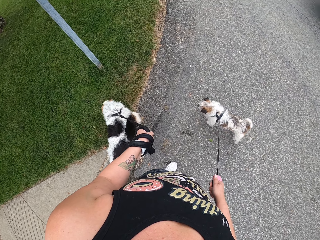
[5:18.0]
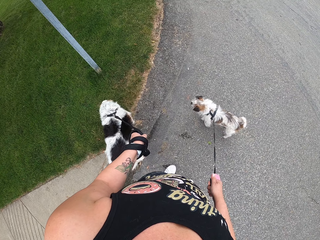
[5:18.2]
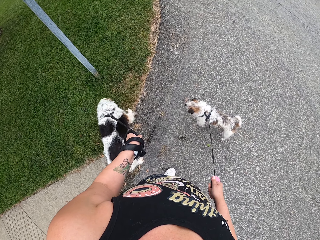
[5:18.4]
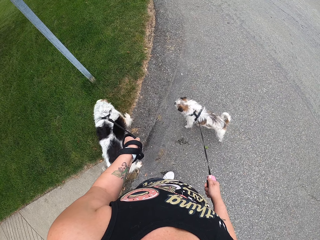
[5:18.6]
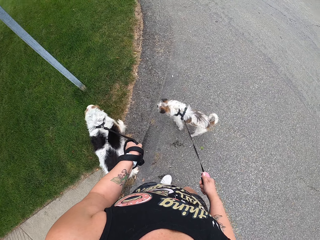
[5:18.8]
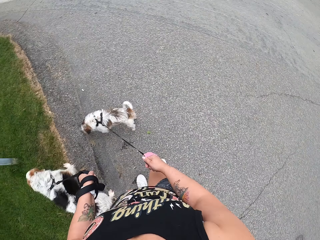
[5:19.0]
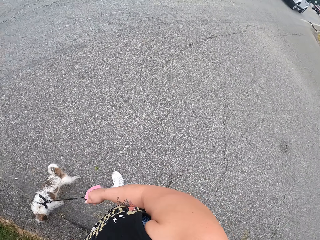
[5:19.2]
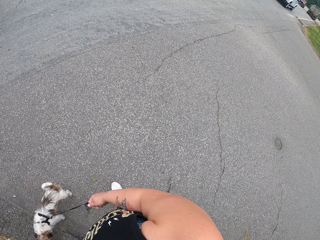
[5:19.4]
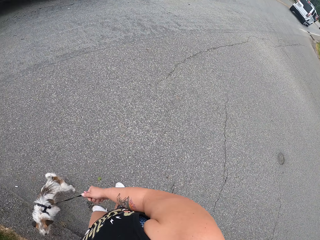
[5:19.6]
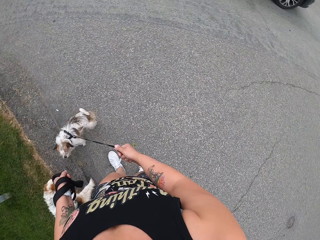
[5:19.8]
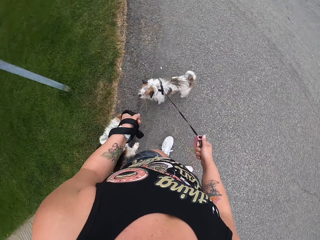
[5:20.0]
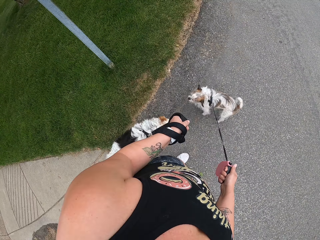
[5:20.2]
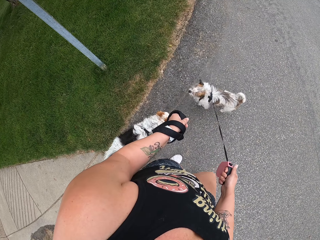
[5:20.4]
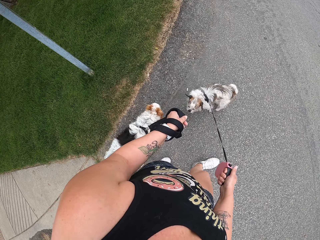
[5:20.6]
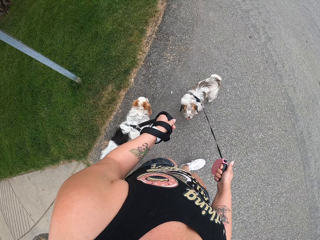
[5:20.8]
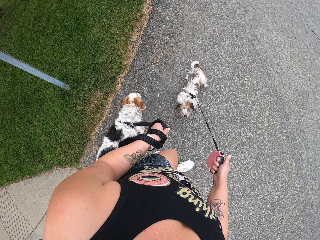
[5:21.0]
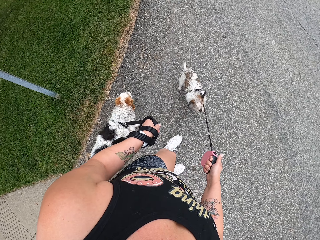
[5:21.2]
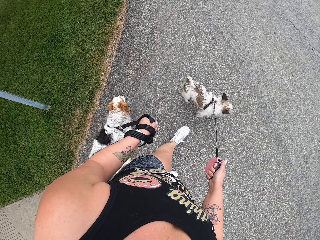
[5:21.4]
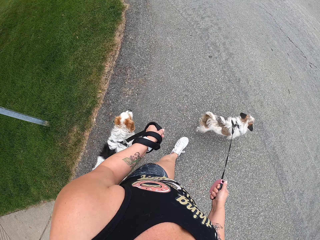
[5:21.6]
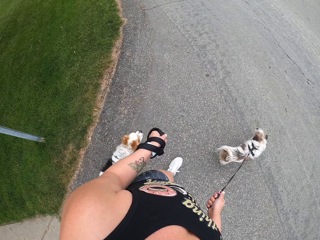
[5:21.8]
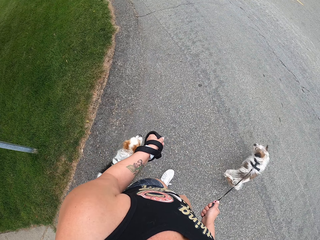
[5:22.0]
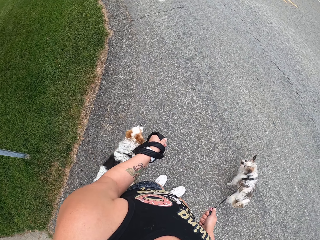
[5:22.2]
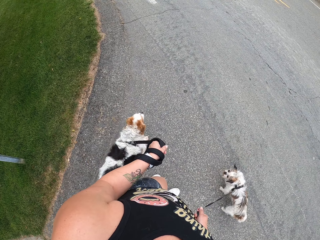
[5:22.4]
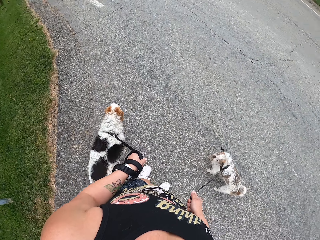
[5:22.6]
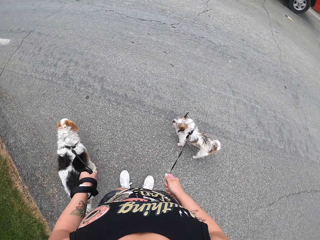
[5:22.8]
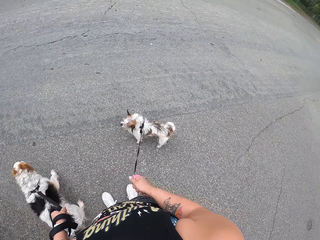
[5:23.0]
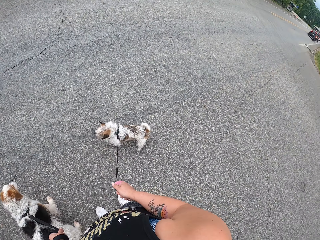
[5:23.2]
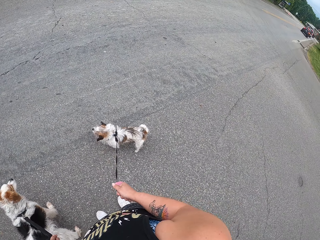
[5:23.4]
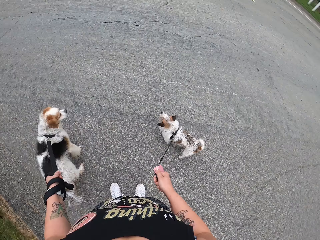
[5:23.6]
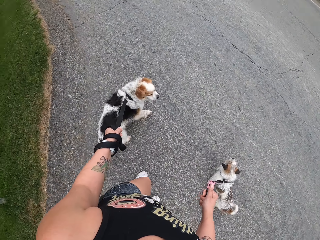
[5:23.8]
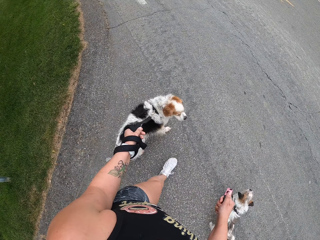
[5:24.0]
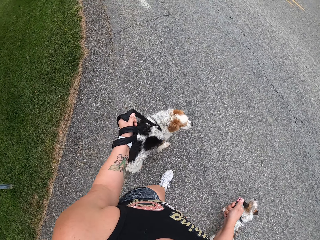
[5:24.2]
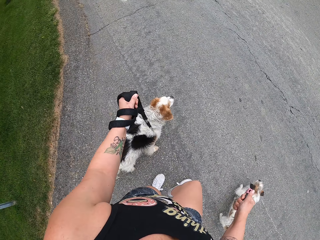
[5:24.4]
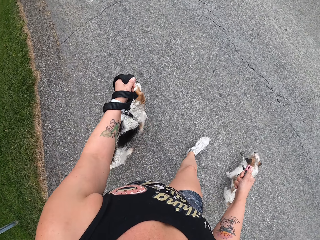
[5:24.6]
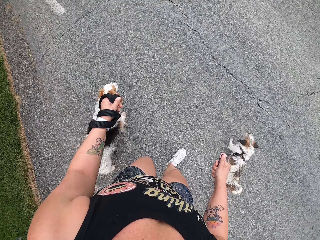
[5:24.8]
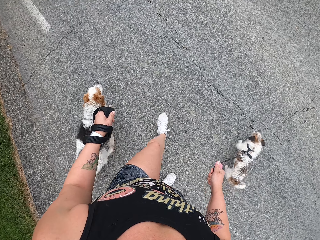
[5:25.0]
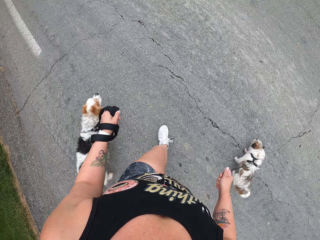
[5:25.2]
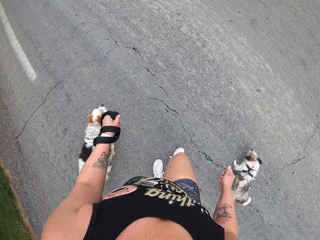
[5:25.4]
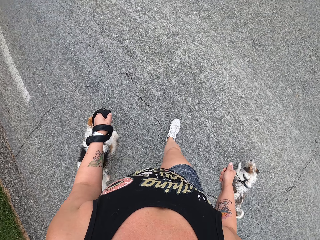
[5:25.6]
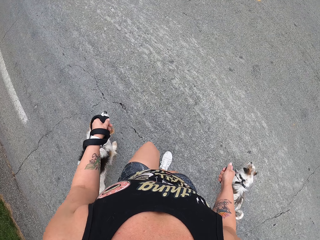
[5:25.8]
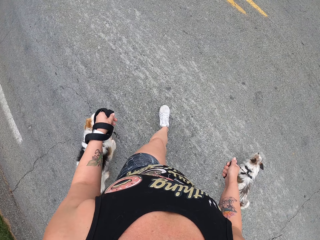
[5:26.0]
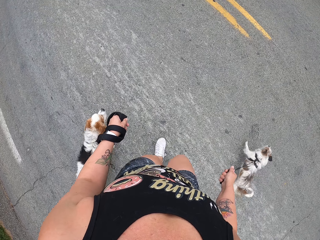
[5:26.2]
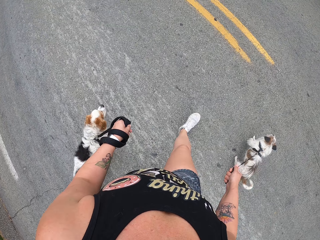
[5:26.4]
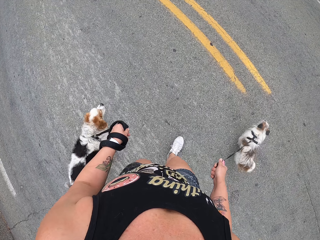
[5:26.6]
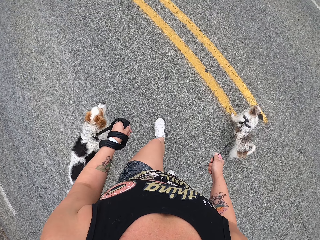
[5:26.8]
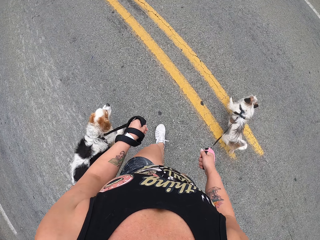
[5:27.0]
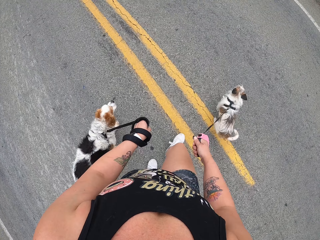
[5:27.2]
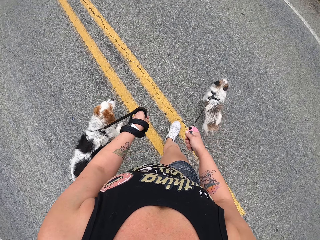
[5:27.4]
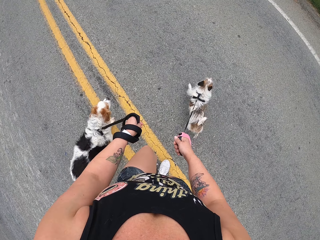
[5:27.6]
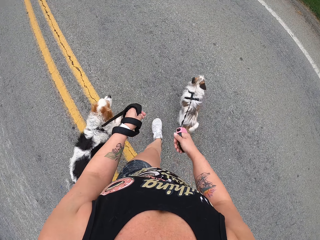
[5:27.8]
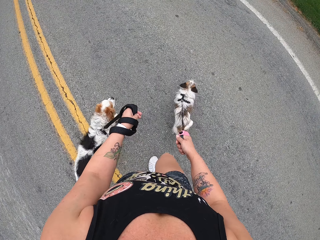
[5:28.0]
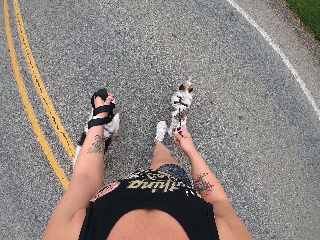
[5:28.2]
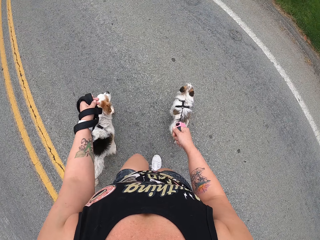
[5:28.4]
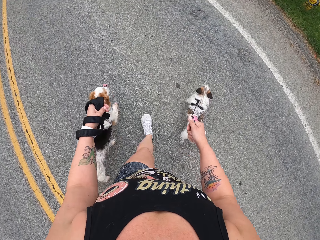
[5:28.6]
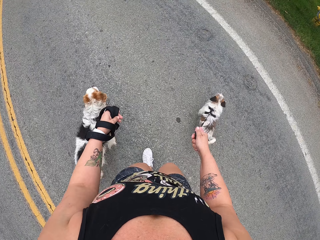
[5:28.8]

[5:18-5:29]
The camera wearer looks behind. They walk the dogs on the road. They cross the road holding two puppies tied by leashes. They stand on the road. They walk the dogs on the road.

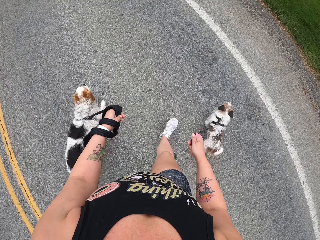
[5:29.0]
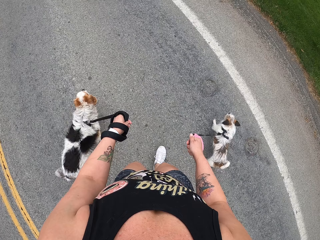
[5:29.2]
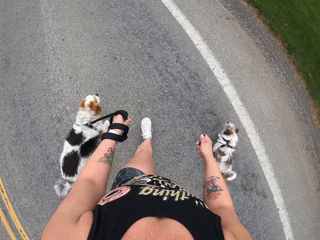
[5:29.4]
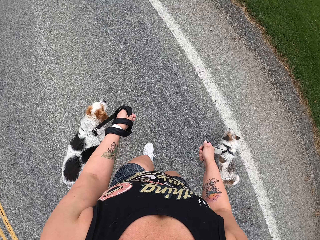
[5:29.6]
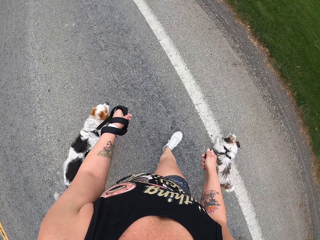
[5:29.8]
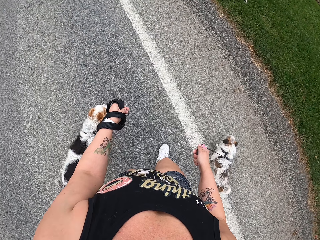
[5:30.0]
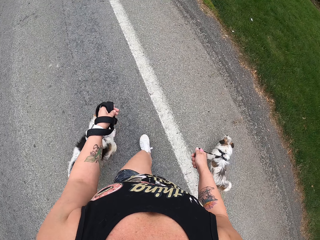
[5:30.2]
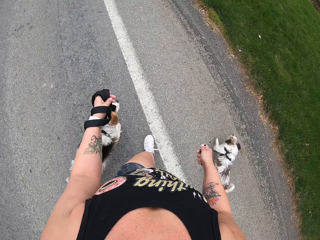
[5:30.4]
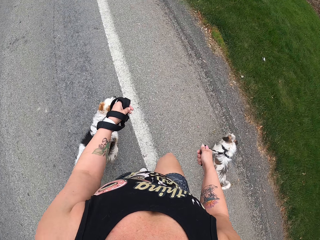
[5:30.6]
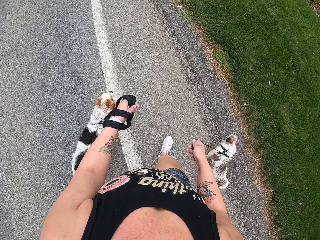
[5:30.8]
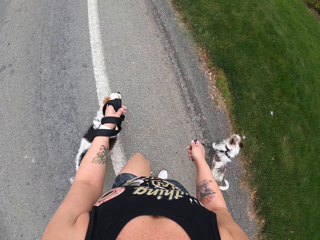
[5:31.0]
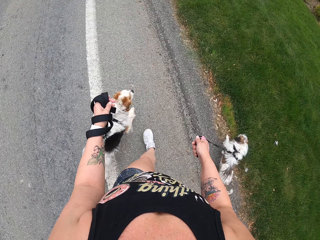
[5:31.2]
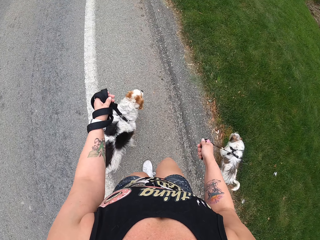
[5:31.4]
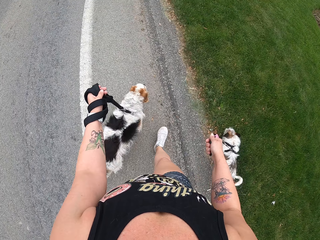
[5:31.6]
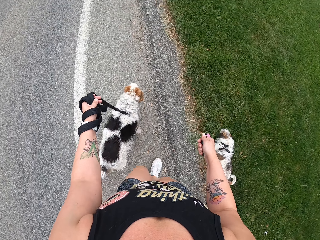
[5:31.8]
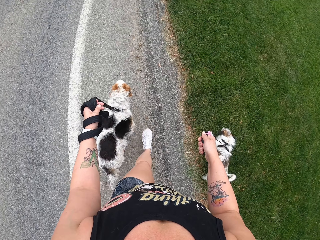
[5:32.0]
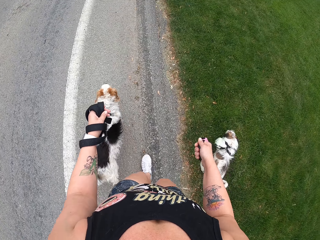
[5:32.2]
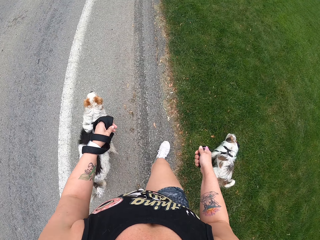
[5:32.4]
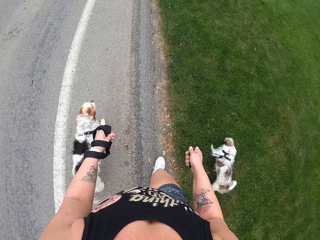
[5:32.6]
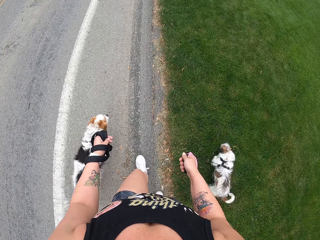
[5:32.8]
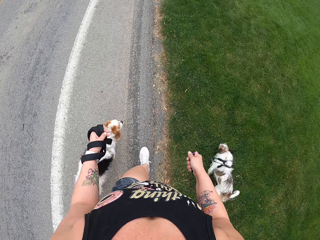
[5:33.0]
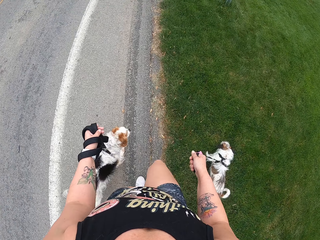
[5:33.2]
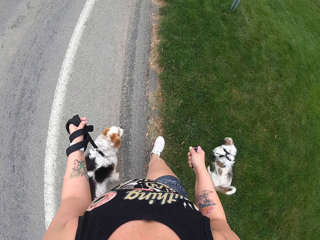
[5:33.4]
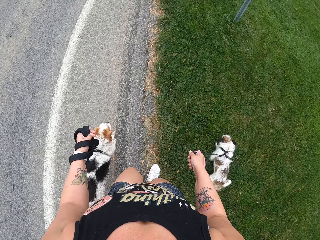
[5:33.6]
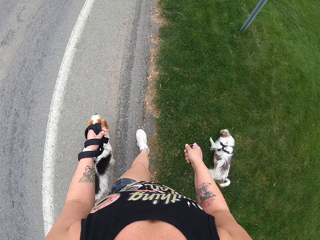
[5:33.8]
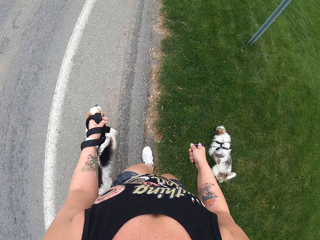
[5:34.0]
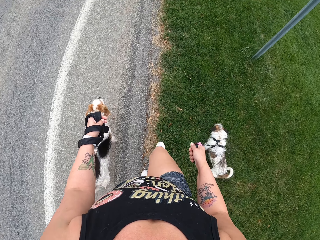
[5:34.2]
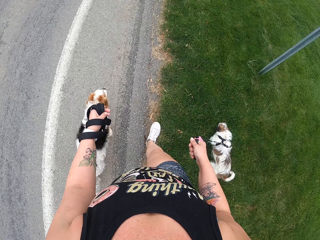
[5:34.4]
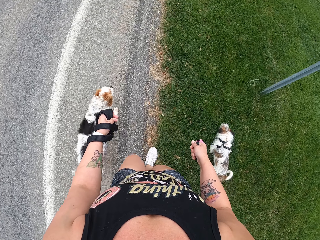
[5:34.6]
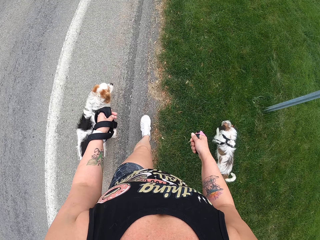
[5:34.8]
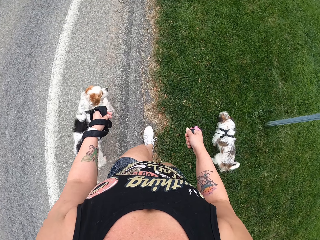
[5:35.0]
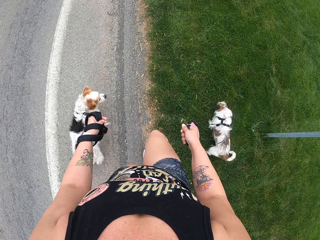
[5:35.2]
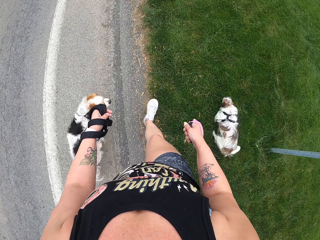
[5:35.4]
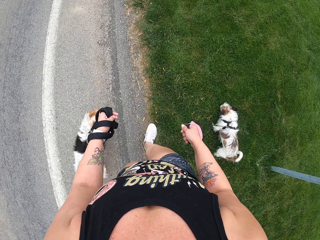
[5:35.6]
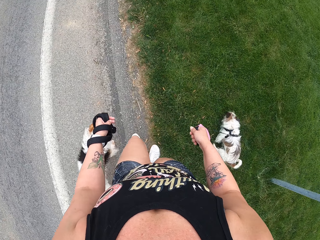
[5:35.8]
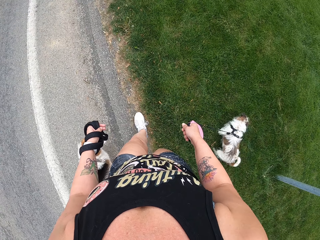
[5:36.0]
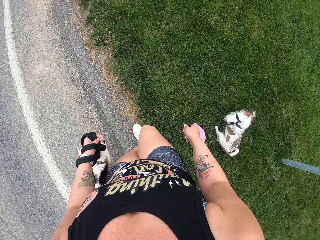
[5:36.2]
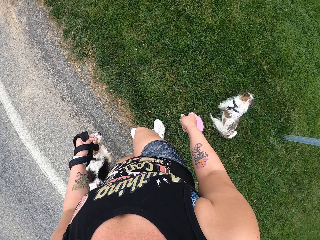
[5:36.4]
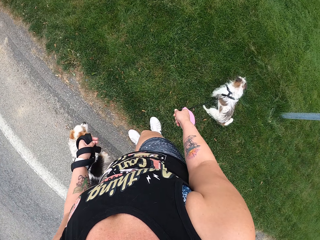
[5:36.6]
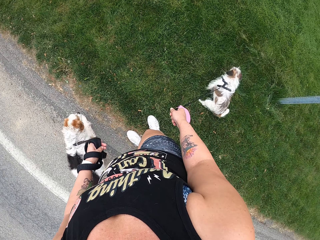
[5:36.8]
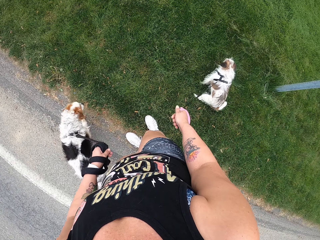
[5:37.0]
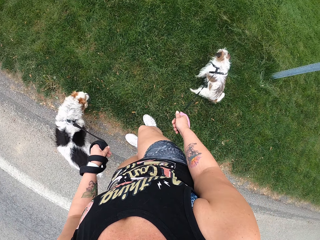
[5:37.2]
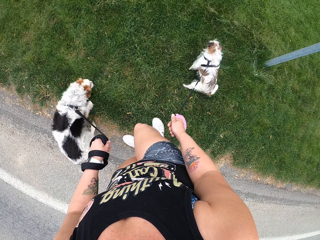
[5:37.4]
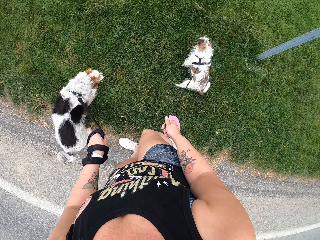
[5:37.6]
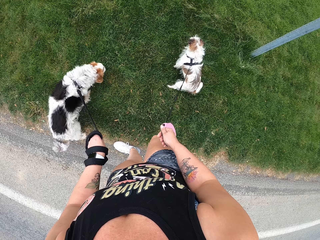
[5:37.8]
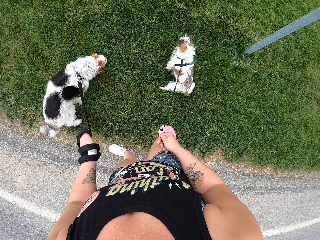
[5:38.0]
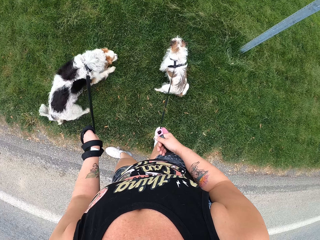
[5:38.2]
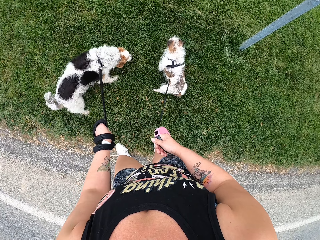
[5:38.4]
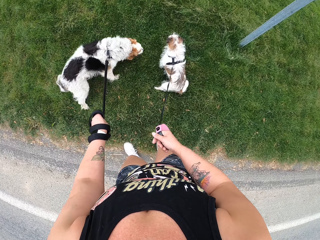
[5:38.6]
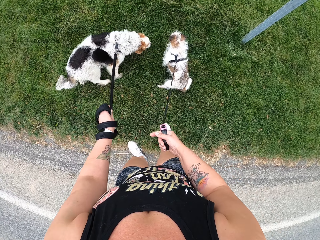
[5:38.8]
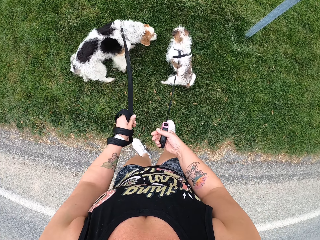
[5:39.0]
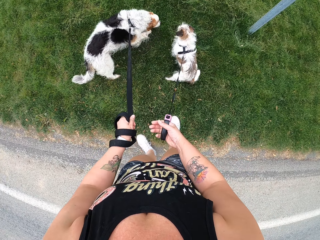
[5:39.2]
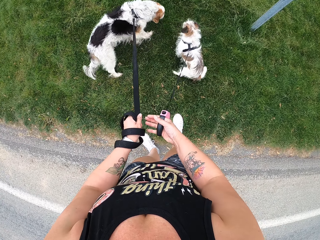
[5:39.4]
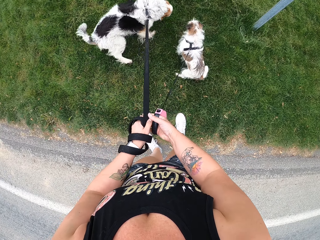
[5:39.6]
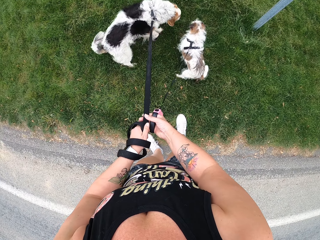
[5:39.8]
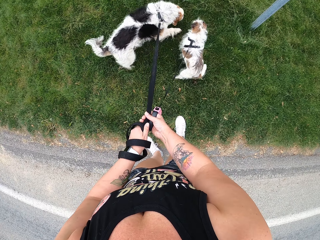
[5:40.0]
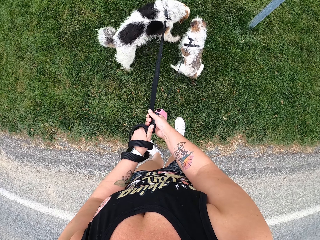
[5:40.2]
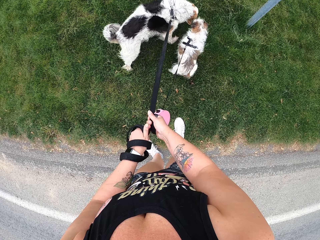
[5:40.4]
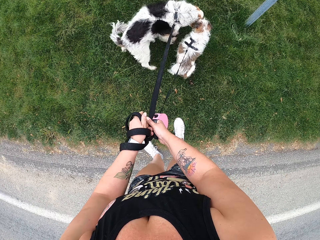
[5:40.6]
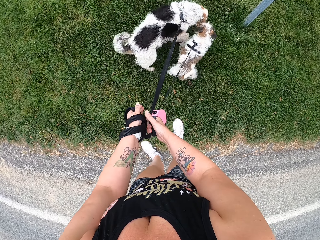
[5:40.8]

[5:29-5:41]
The camera wearer walks down the road. They walk slowly down the road. They stand next to the grass holding puppy leashes. They hold the leash together. They control the dog leash.
